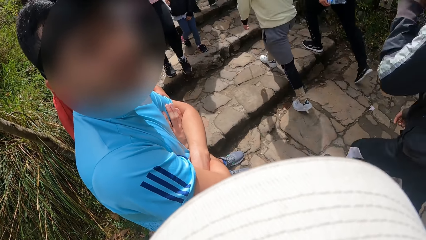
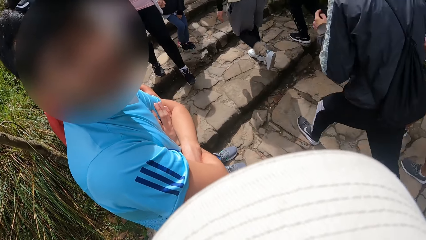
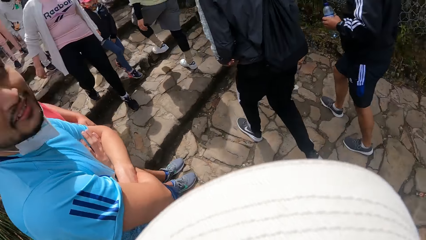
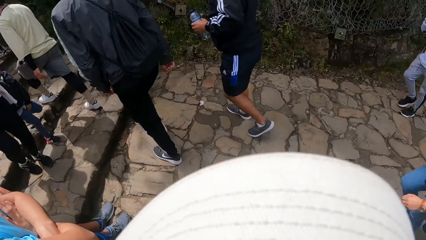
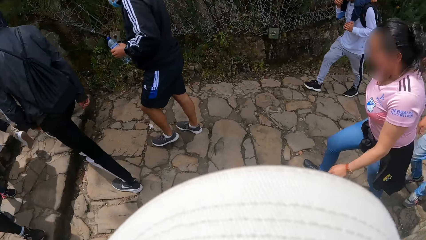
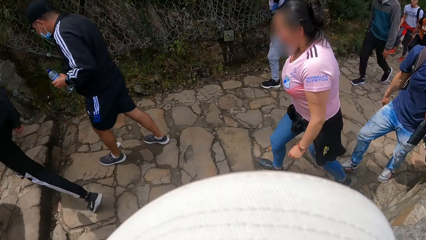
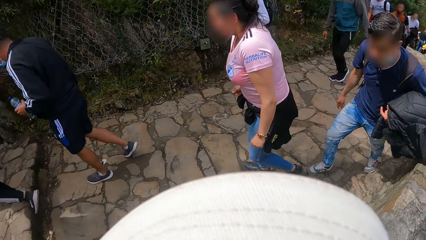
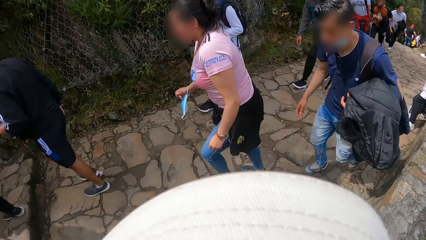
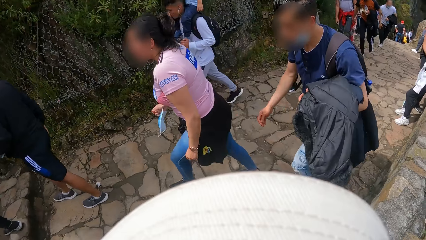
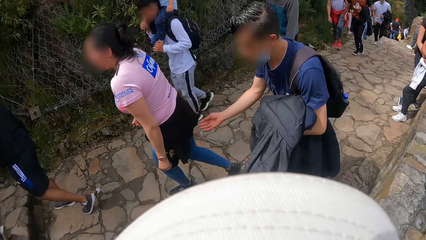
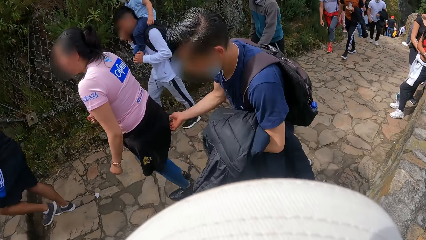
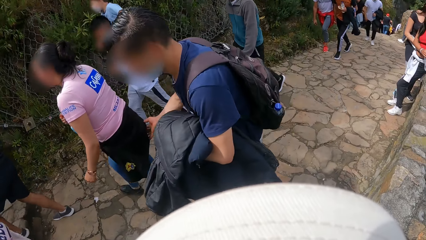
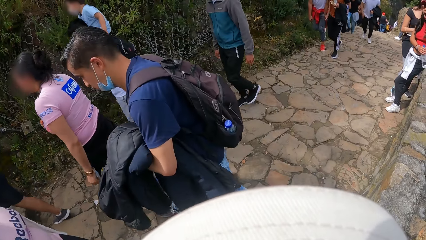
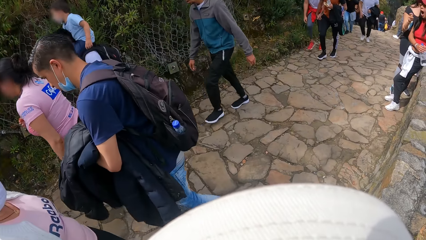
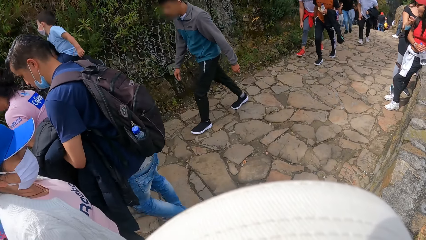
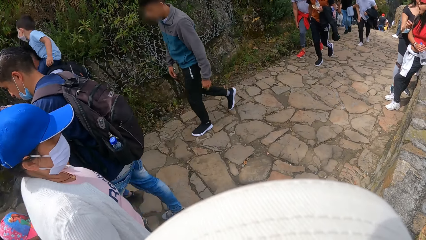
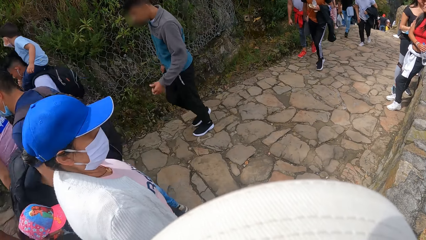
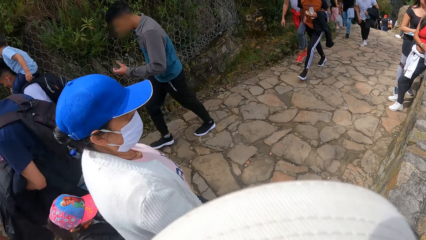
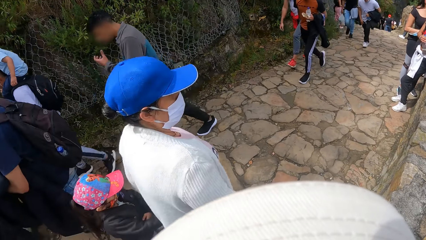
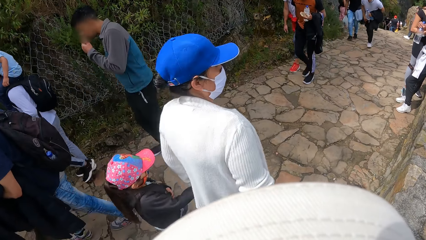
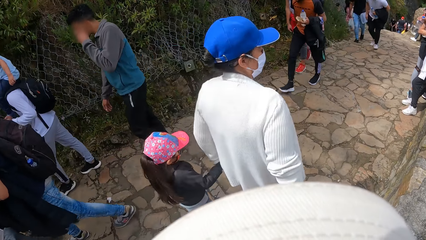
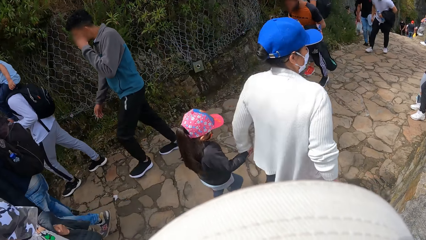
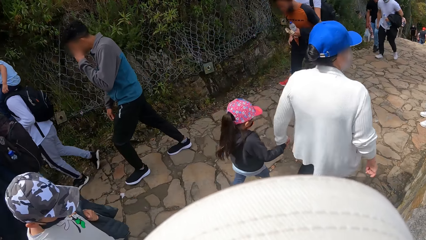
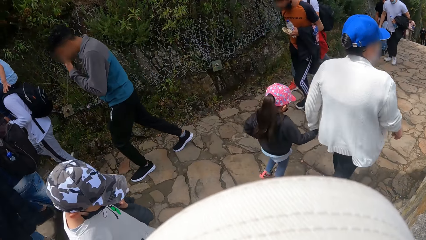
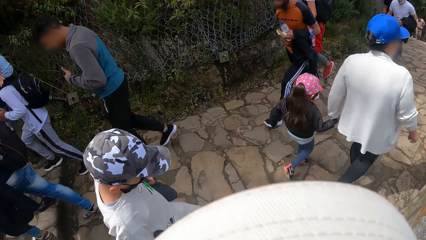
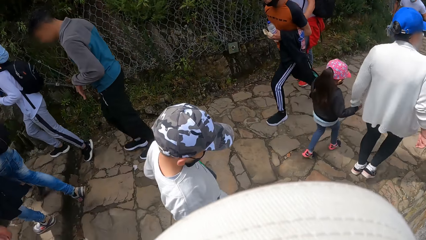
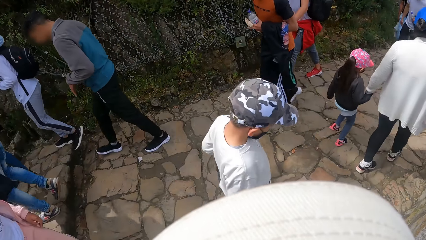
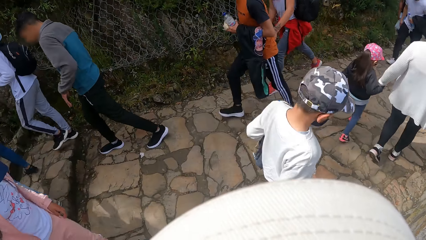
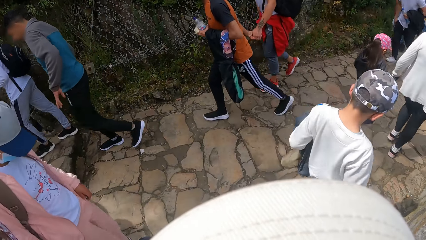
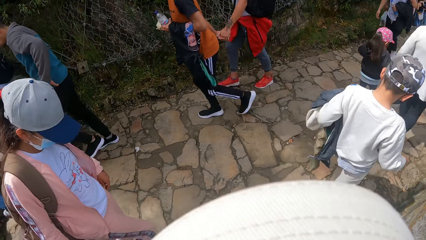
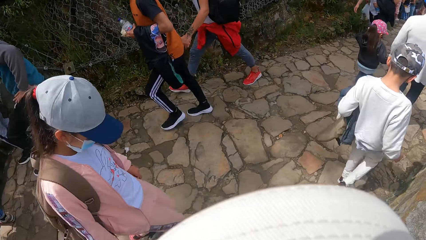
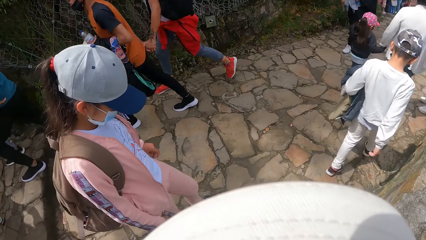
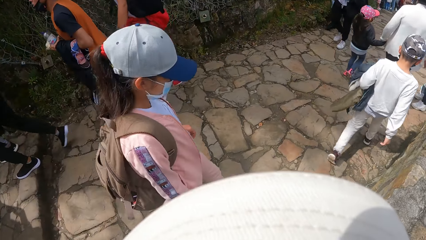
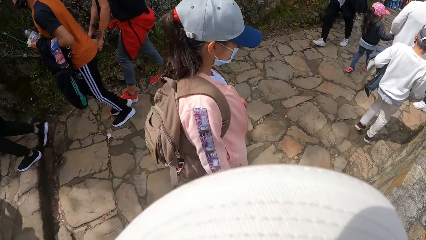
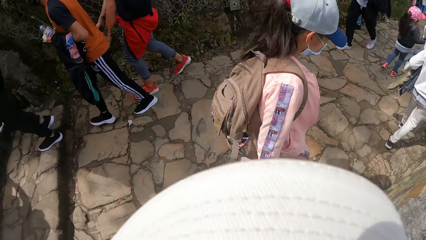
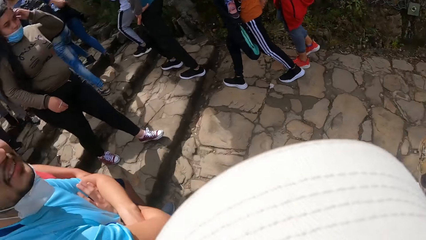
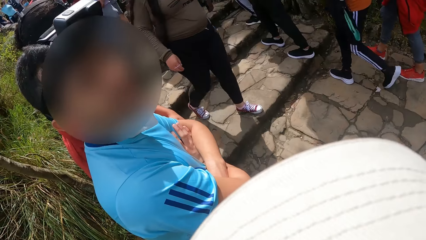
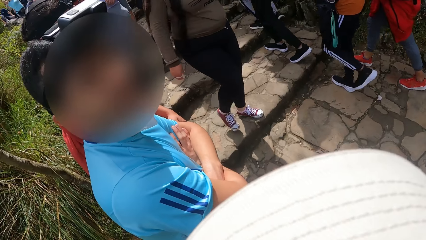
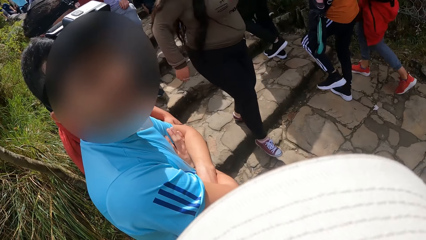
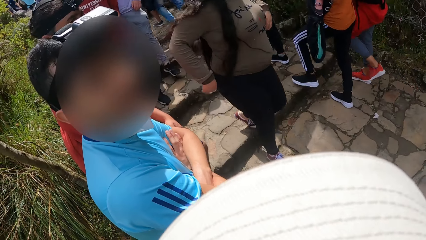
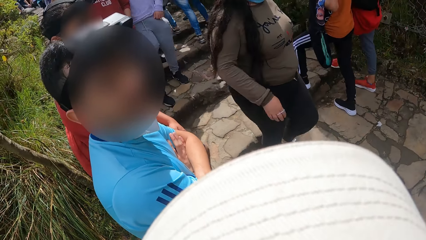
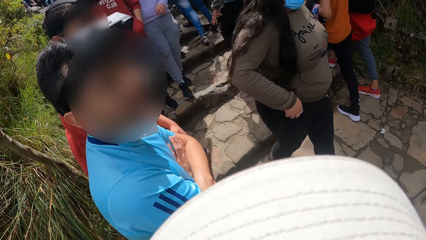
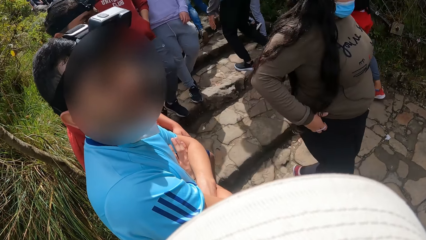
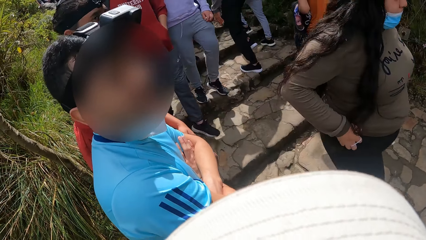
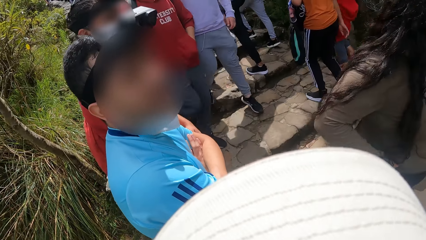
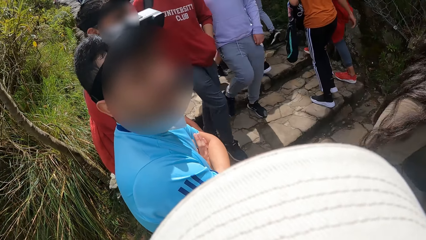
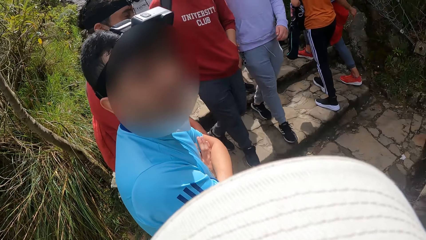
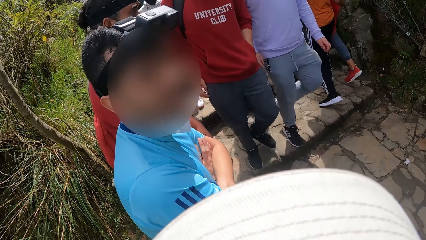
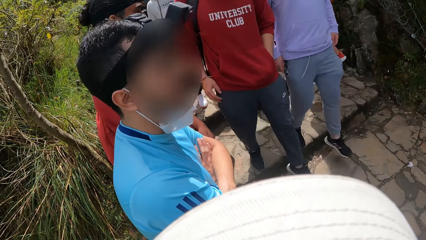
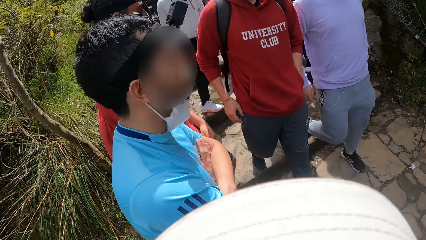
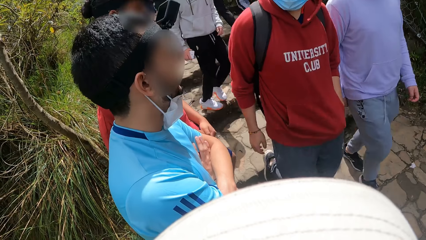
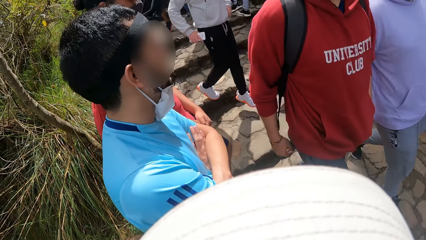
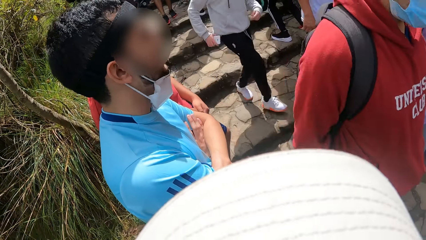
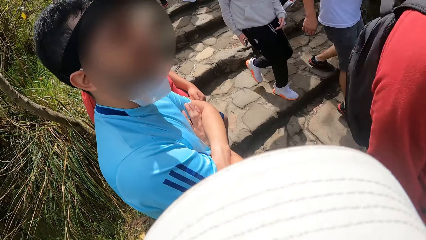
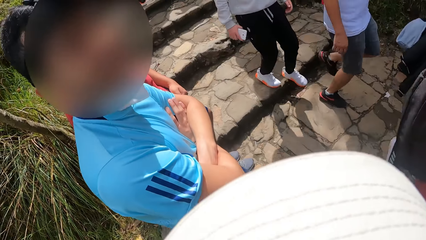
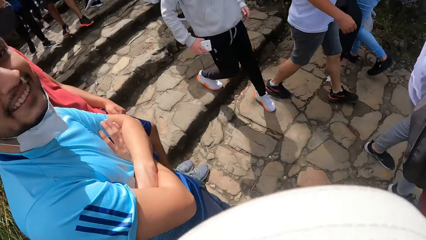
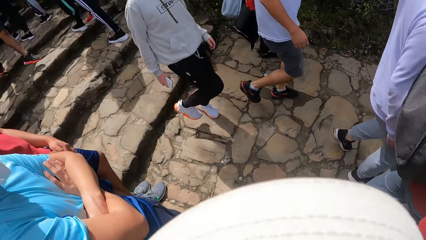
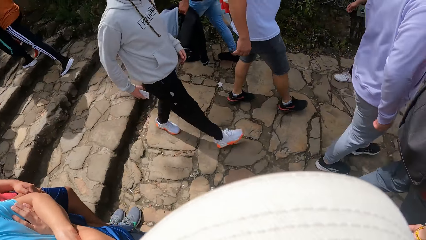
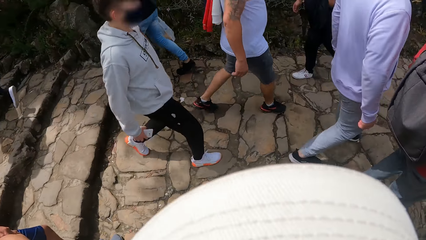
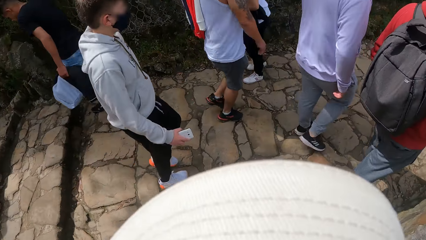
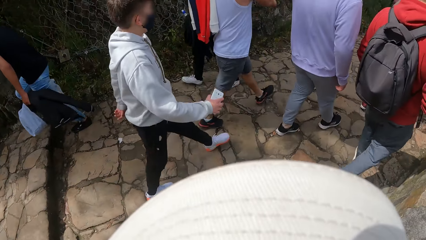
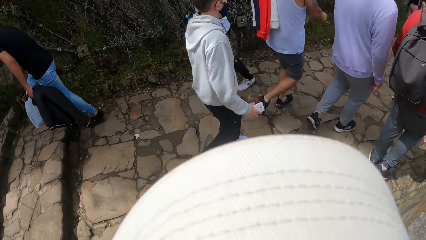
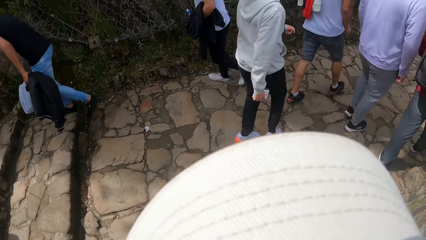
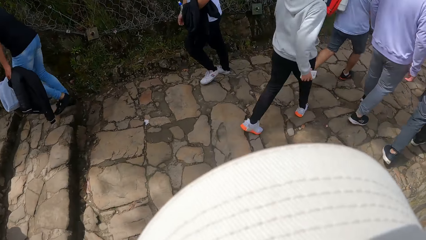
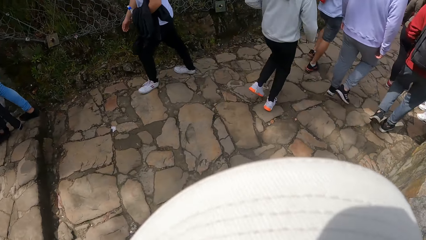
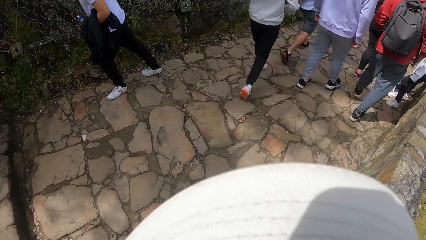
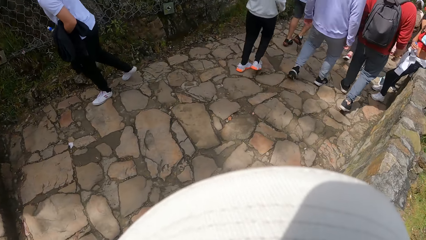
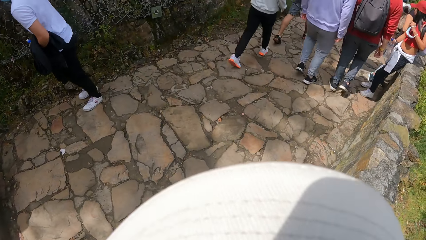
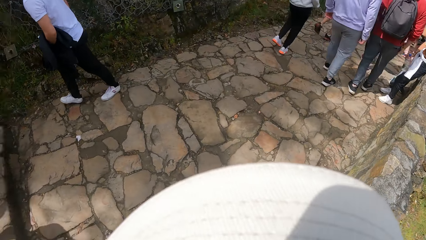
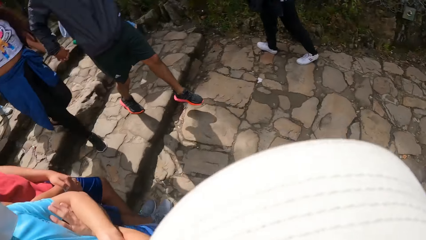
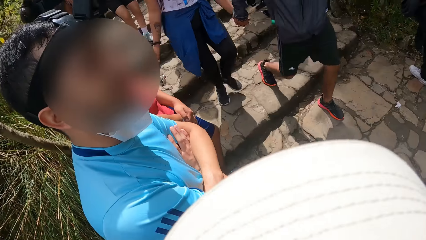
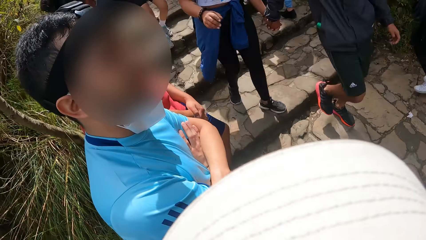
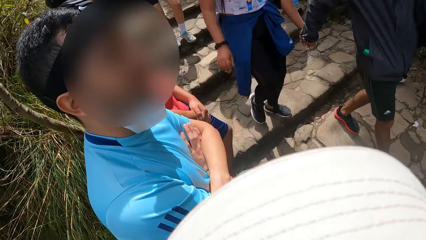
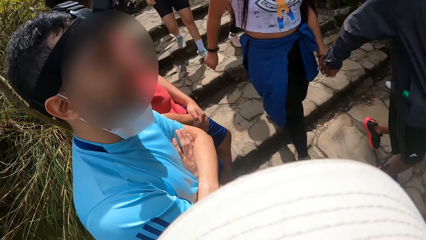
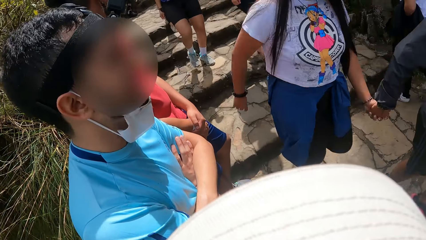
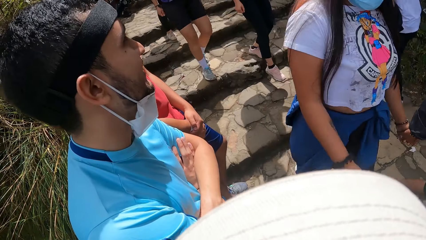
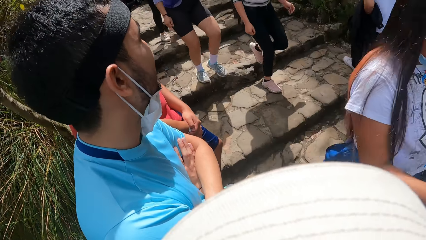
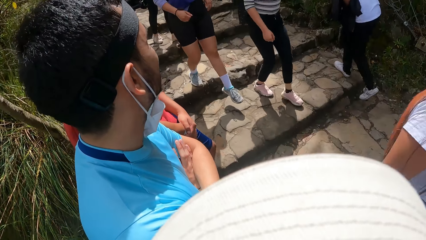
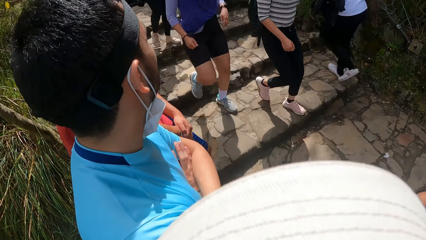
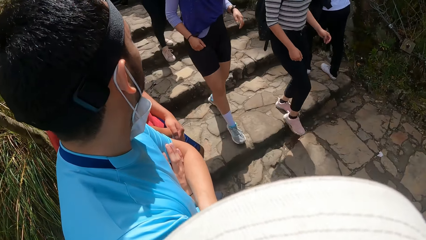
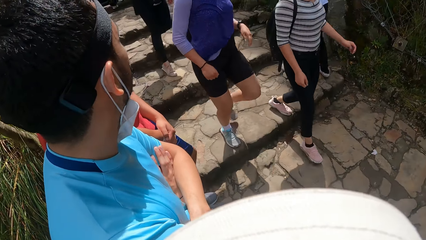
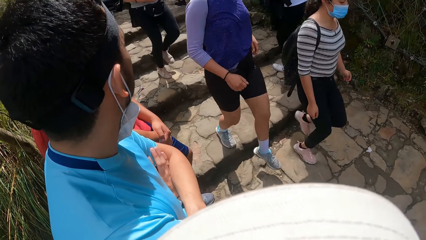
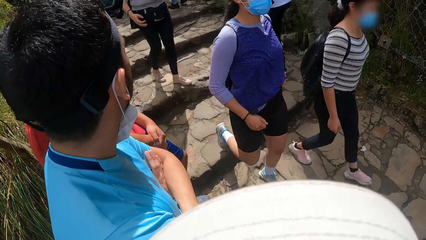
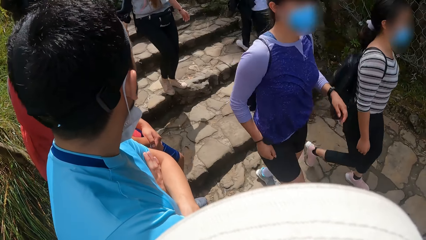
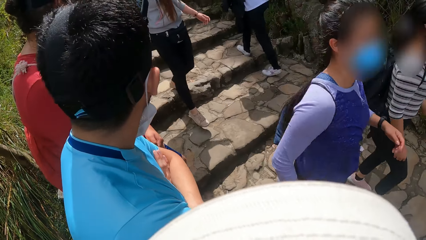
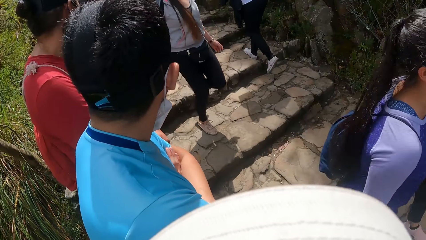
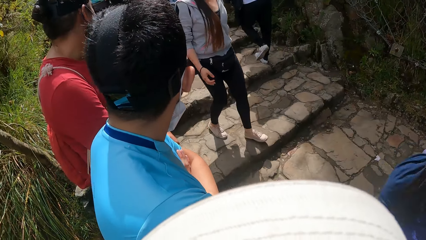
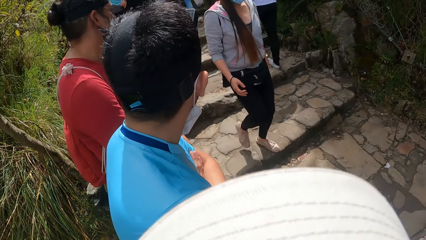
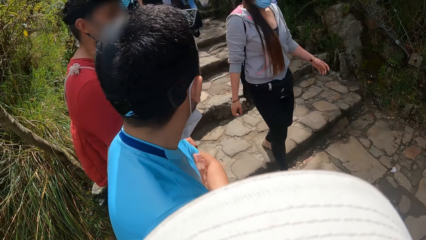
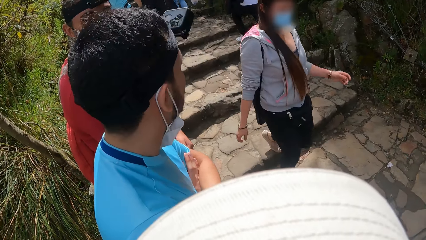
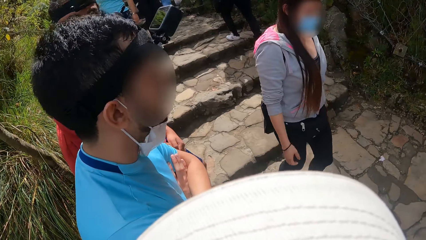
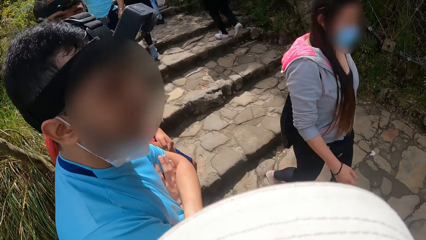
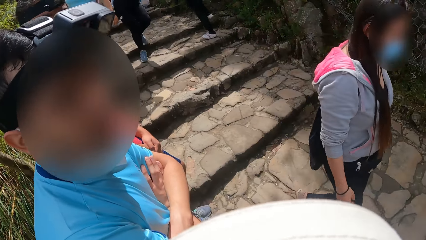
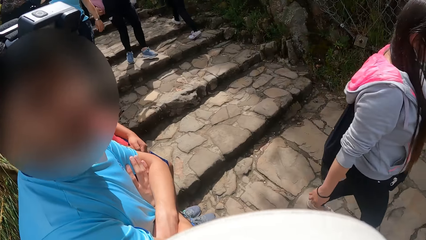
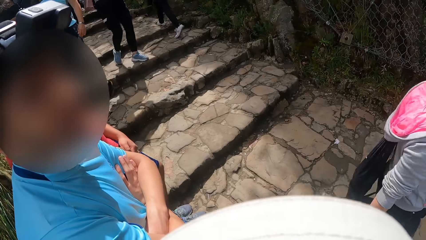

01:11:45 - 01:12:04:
The camera wearer looks around the place. They converse with a man. They look around the place. They converse with the man.
